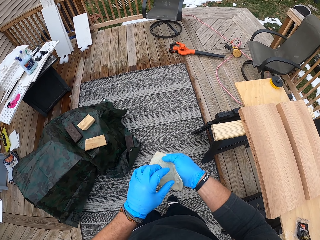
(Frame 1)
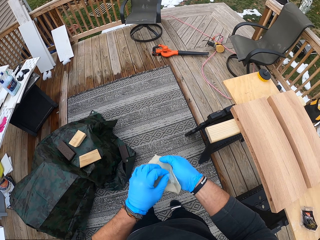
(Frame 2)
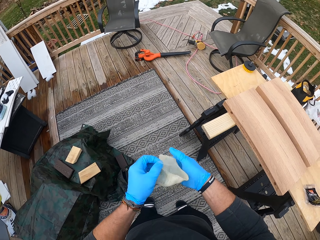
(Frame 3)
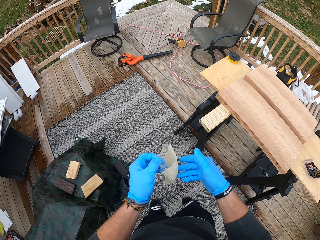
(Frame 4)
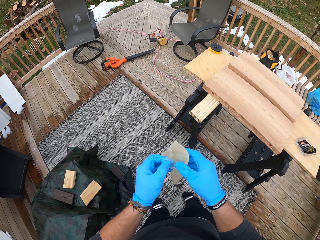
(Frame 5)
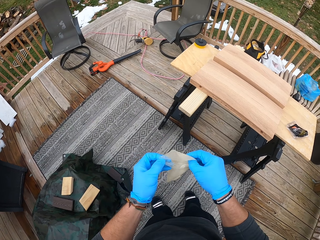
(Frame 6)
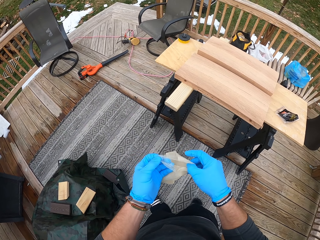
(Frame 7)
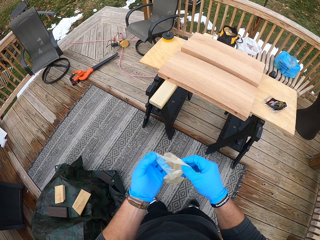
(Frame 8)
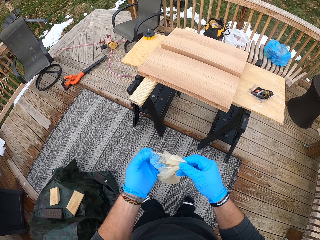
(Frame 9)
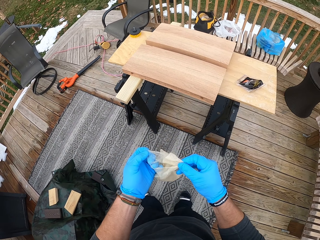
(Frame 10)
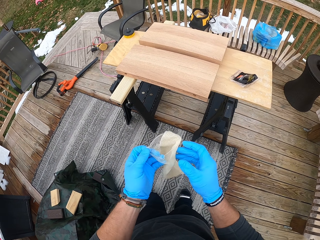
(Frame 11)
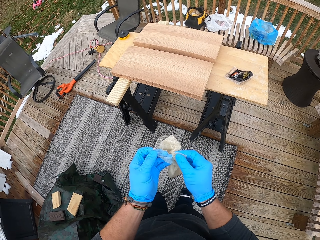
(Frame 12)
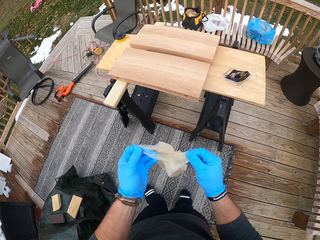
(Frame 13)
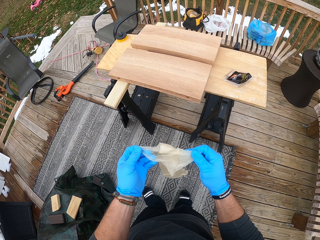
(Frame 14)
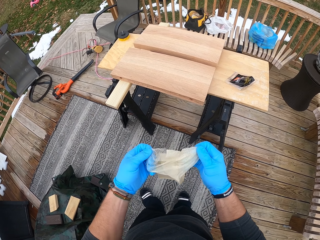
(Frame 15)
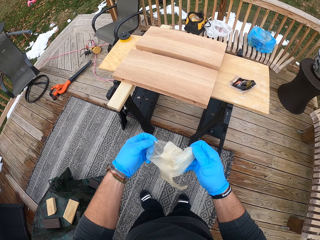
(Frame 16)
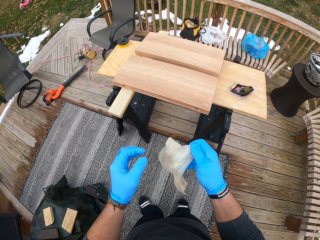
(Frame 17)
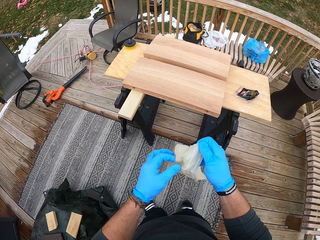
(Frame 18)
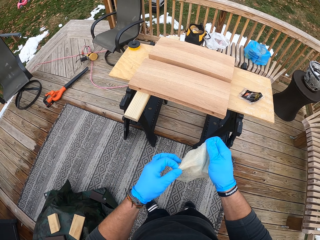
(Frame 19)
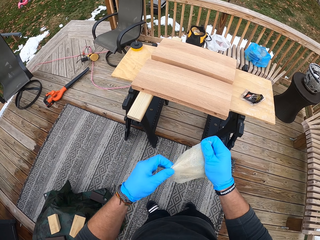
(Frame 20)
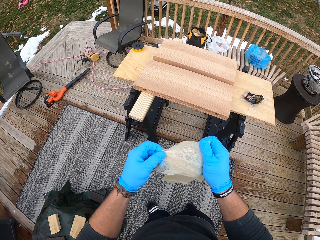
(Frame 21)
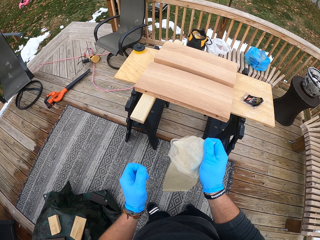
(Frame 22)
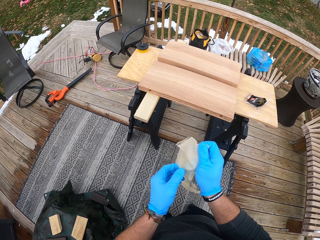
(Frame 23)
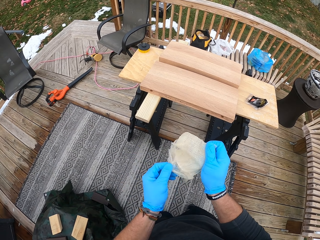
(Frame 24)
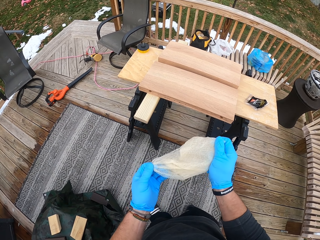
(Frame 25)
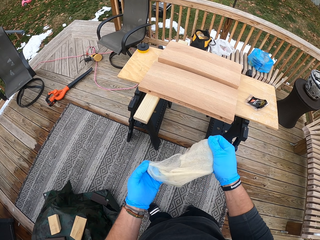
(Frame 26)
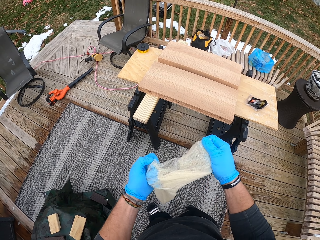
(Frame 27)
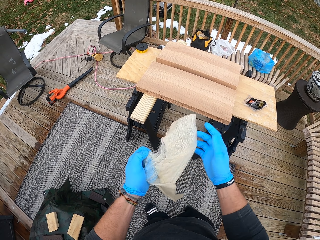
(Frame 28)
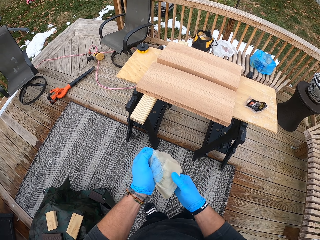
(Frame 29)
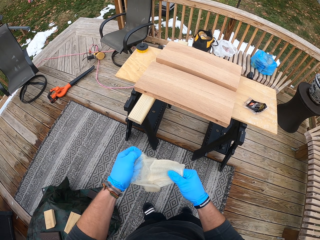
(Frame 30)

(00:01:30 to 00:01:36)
The camera wearer holds the tack cloth with his right hand. He broadens the tack cloth with both hands.

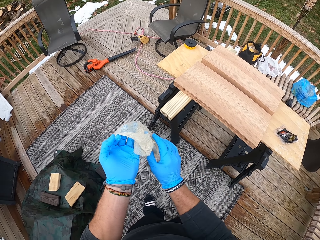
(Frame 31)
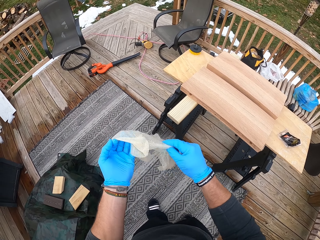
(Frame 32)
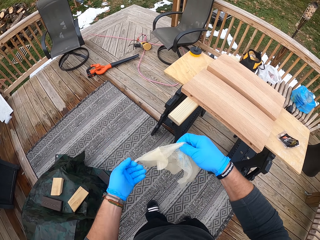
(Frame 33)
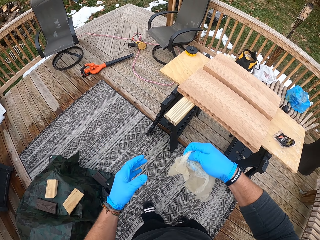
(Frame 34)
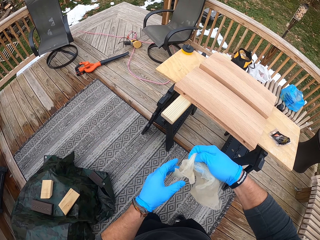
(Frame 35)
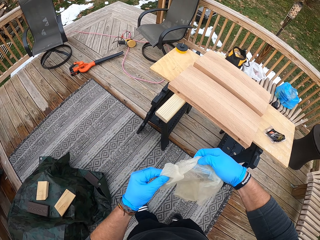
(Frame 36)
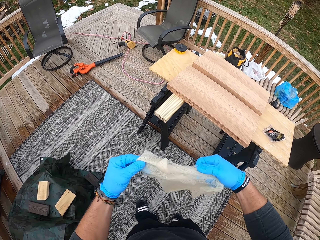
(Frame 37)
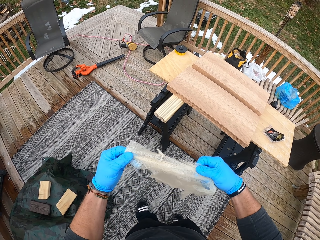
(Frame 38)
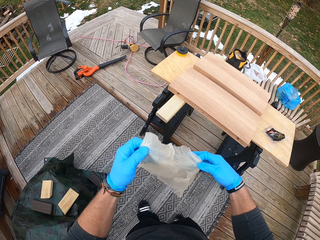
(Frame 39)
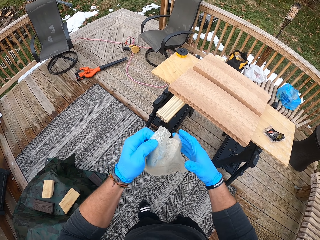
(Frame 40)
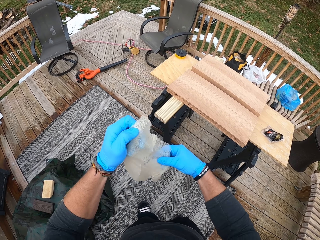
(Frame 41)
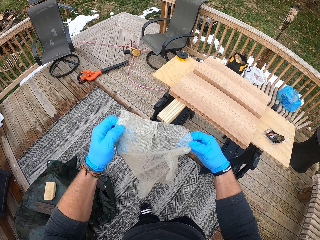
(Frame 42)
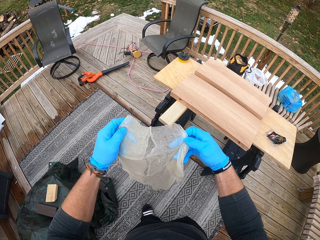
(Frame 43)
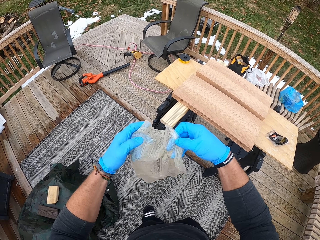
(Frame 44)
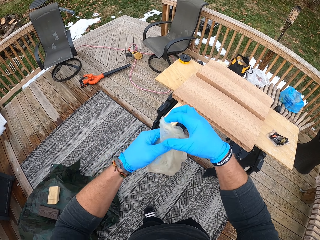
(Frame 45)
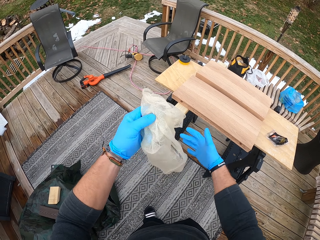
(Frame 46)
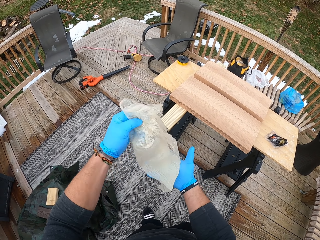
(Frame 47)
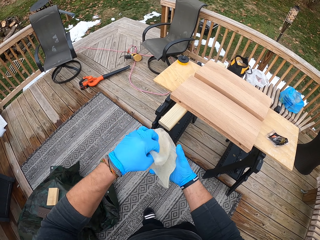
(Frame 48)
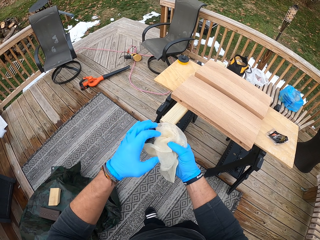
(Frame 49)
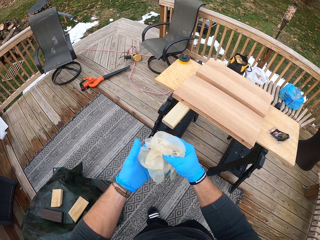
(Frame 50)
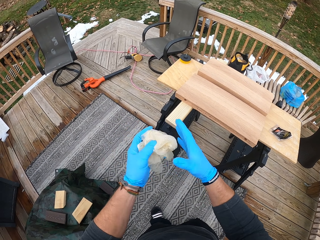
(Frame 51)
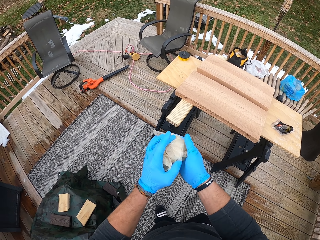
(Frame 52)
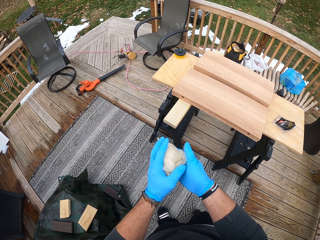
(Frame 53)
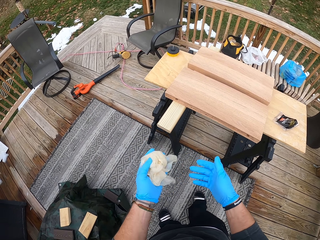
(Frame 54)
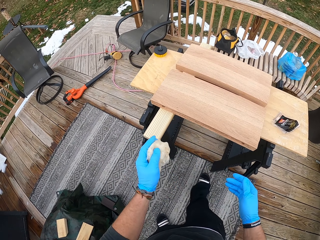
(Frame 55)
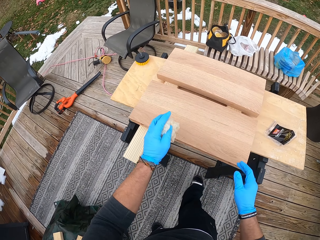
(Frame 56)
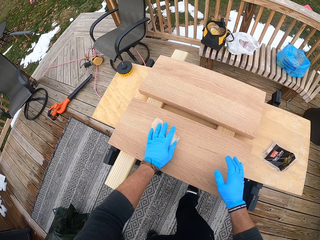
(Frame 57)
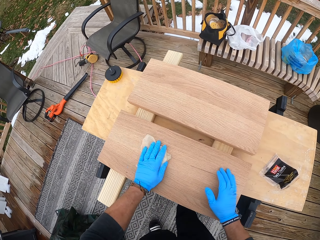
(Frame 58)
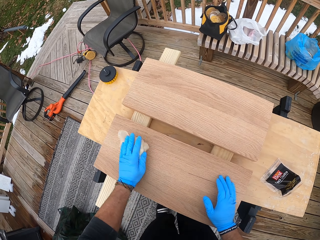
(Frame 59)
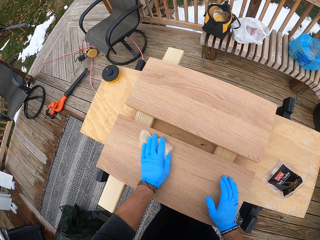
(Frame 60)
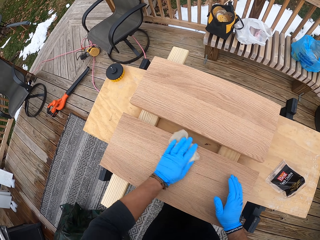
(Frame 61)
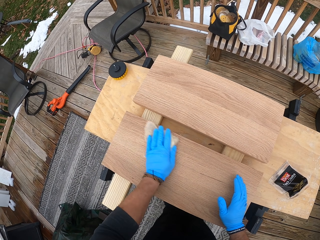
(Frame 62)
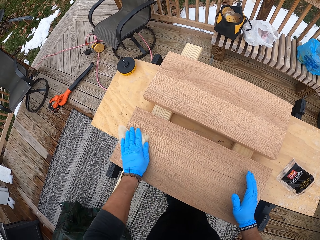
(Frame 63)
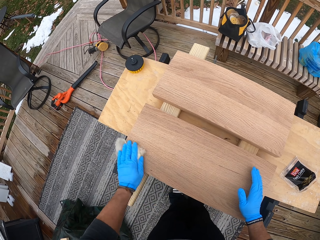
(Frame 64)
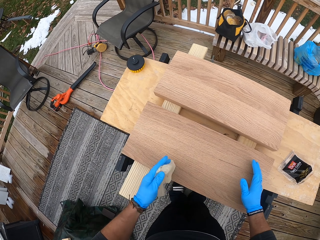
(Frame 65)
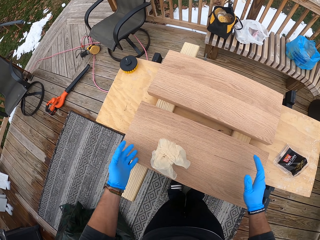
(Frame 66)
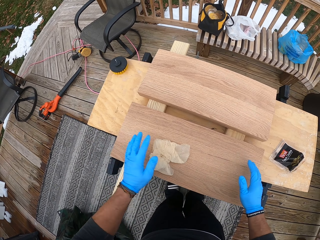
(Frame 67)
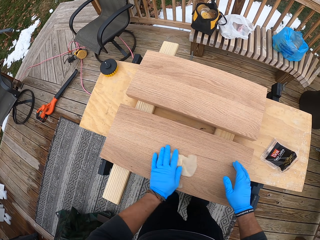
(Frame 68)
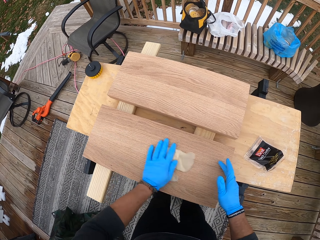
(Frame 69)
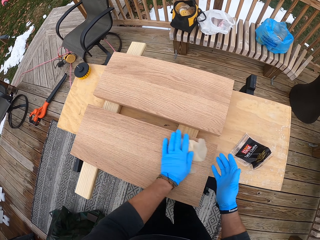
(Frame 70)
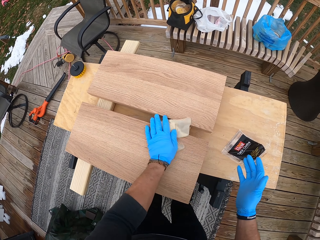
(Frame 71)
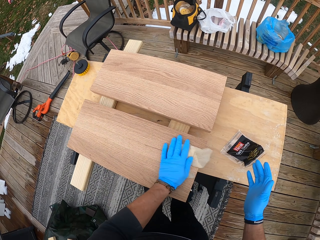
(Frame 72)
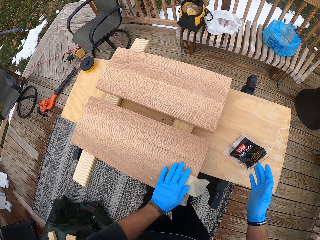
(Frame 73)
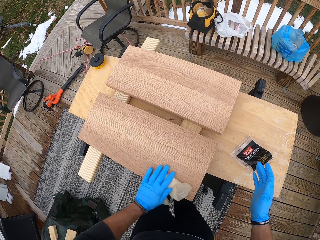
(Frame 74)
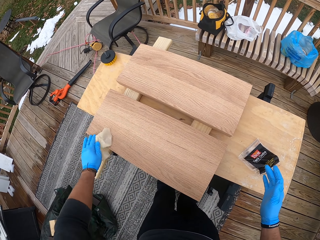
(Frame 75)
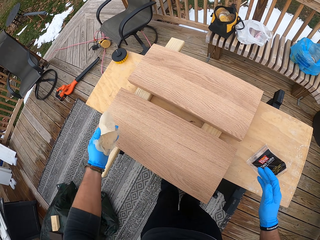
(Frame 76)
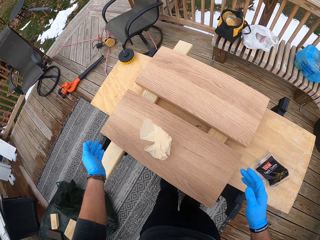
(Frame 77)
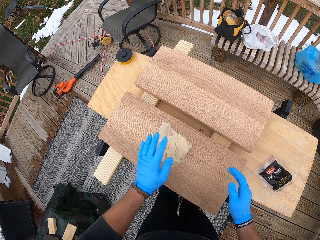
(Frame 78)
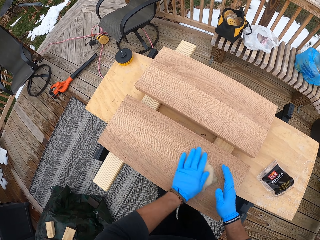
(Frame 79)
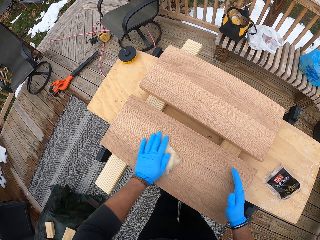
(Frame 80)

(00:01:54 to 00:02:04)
The camera wearer folds the tack cloth. He squeezes the tack cloth with both hands. He holds the tack cloth with his left hand. He wipes a piece of wood on the table with the tack cloth in his left hand.

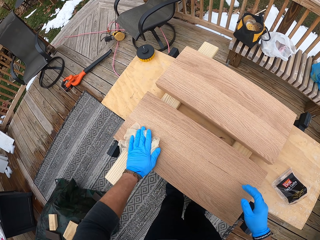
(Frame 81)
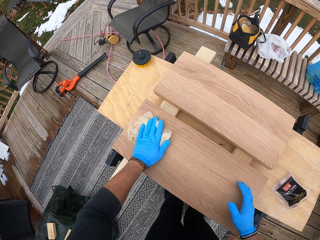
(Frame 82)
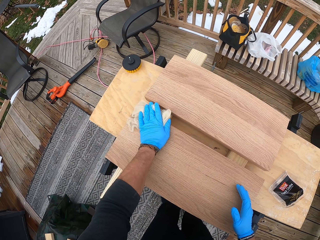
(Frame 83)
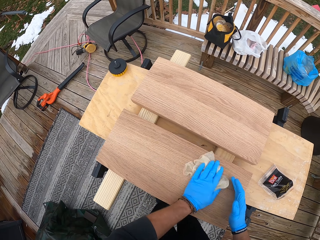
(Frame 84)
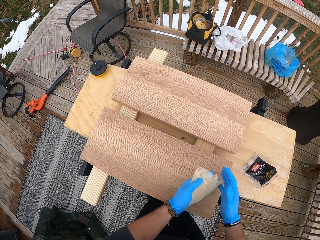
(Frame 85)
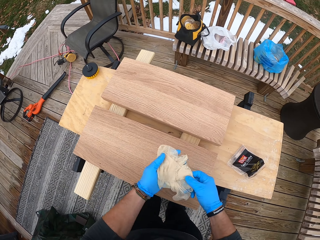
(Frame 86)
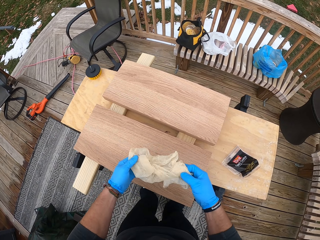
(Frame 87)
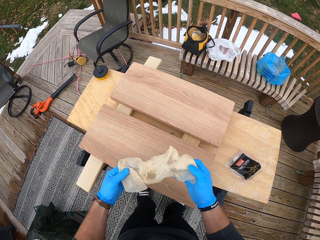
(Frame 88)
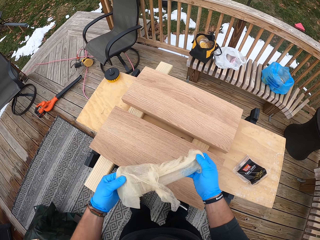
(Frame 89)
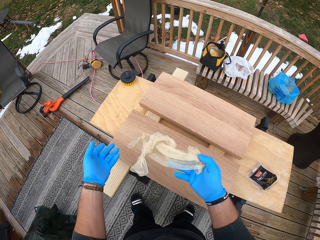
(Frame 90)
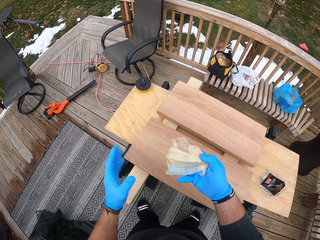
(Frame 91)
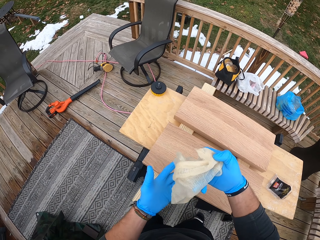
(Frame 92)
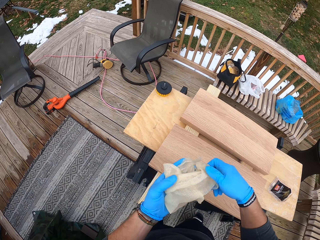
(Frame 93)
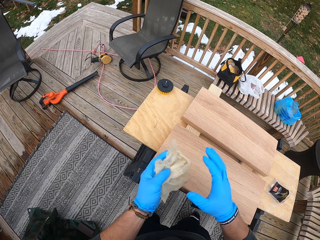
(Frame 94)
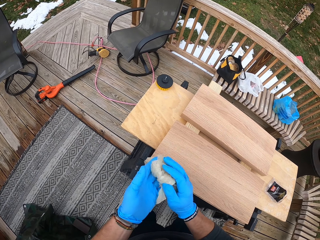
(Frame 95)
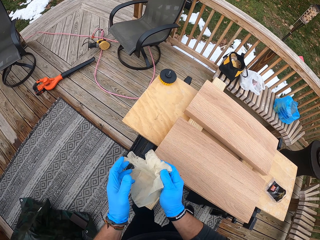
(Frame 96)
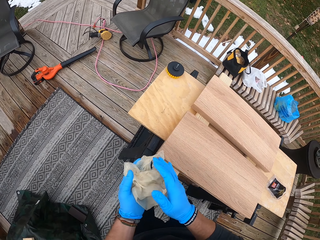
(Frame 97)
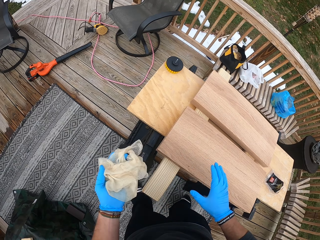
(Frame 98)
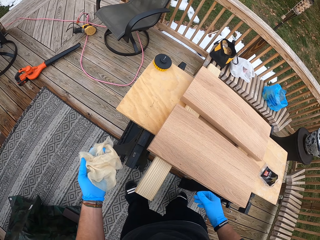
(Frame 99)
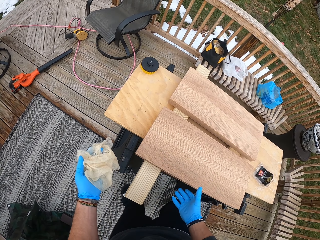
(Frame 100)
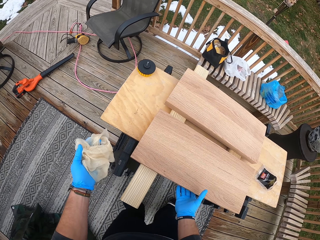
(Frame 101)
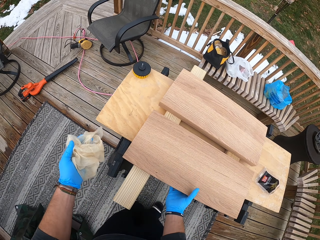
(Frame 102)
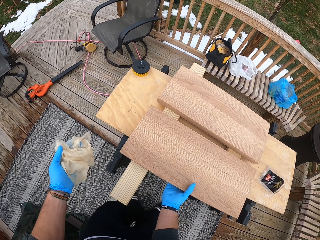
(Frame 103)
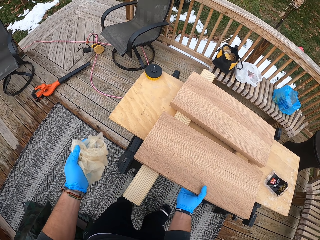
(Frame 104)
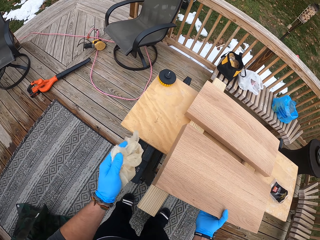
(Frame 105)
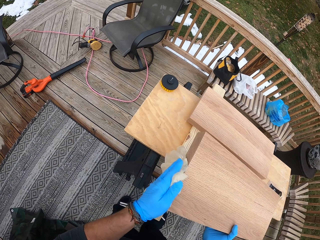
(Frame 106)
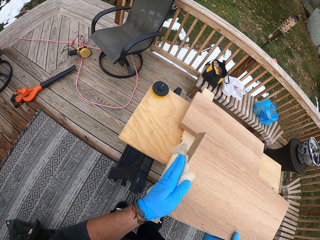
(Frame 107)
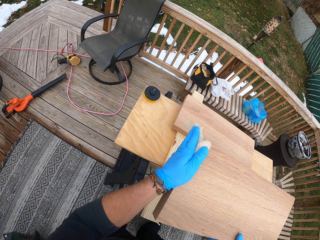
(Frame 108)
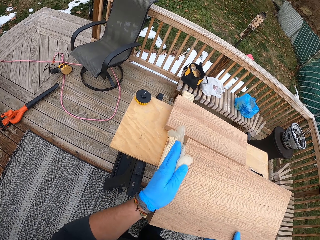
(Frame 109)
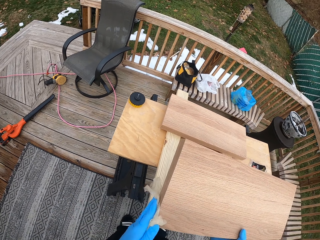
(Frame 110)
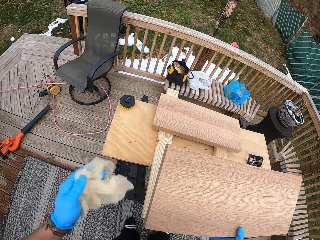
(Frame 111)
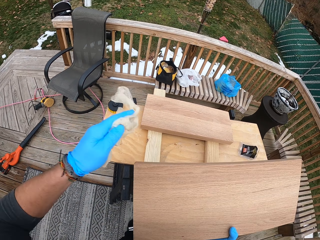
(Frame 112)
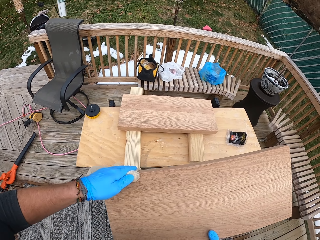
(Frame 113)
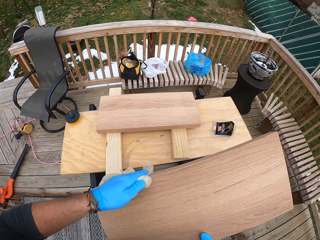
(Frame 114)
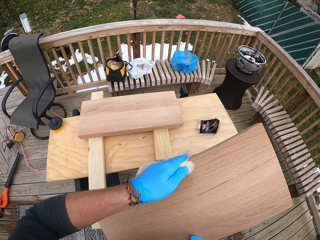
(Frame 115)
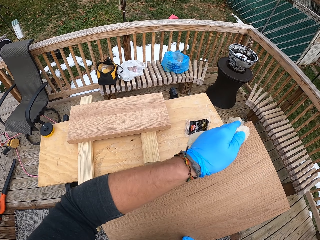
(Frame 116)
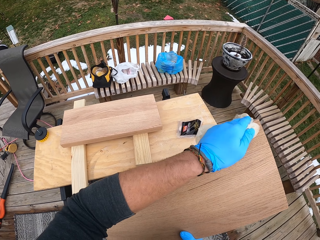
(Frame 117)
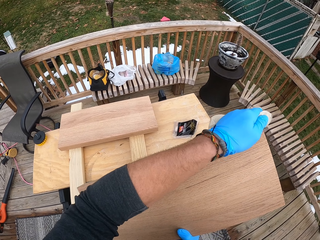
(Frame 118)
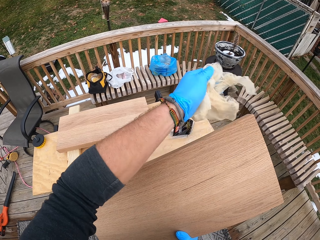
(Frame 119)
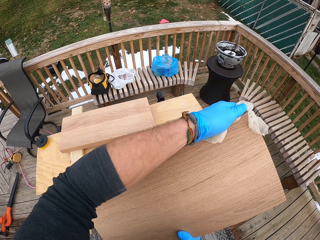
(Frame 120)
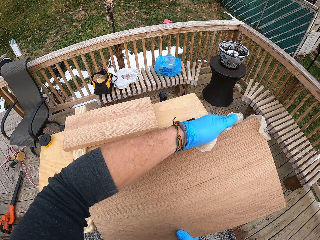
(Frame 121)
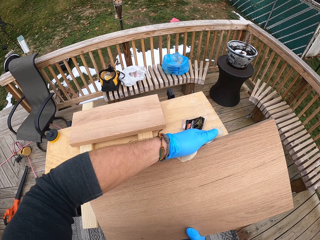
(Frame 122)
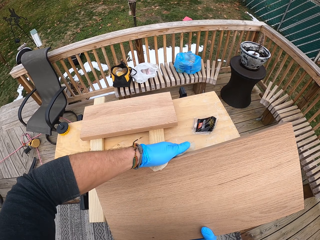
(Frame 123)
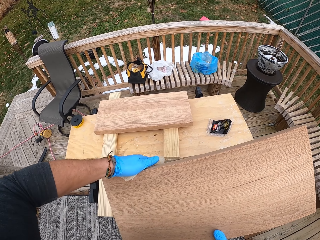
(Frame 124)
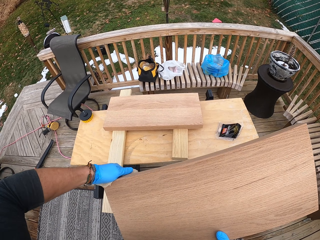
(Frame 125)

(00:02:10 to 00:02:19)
The camera wearer holds the tack cloth with both hands. He holds the tack cloth with his right hand. He holds the tack cloth with both hands. He holds the tack cloth with his left hand. He folds the tack cloth. He holds the tack cloth with his right hand. He holds the tack cloth with his left hand. He lifts the wood from the table with his right hand. He wipes the wood in his right hand with the tack cloth in his left hand.
